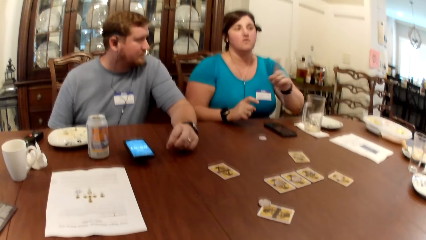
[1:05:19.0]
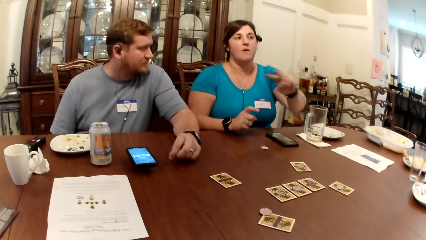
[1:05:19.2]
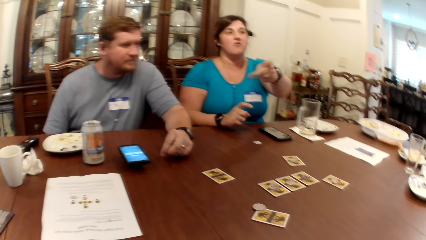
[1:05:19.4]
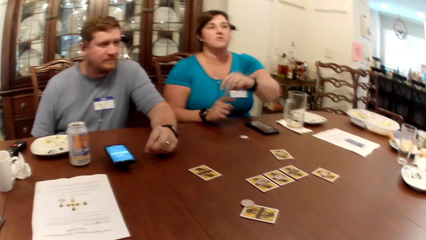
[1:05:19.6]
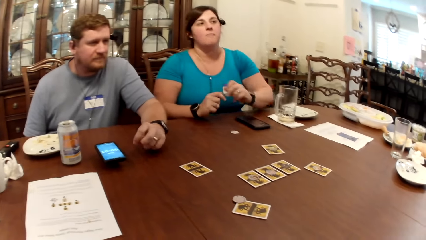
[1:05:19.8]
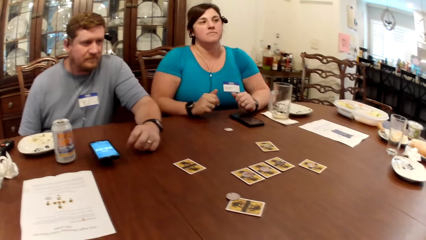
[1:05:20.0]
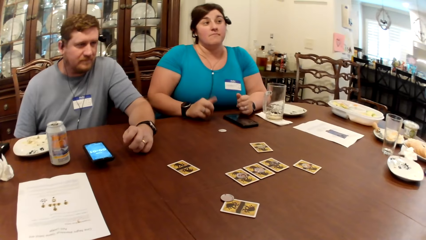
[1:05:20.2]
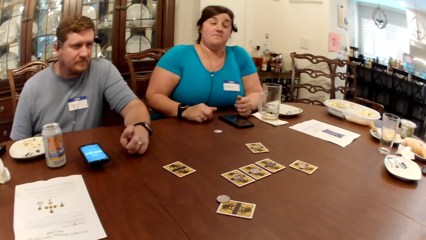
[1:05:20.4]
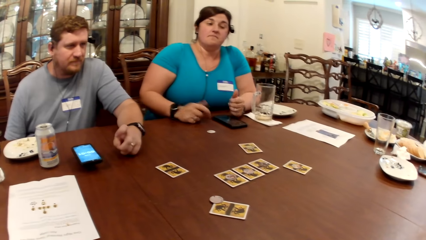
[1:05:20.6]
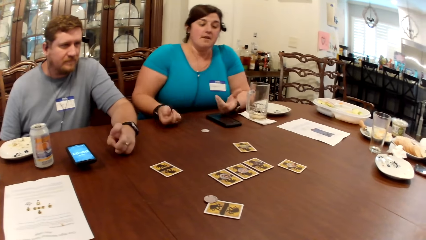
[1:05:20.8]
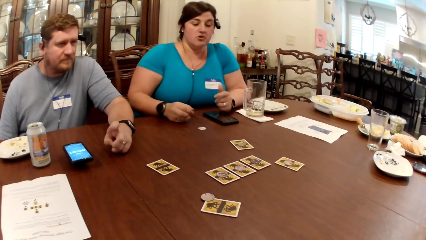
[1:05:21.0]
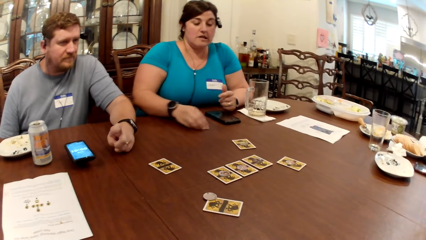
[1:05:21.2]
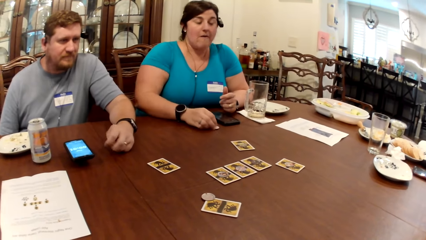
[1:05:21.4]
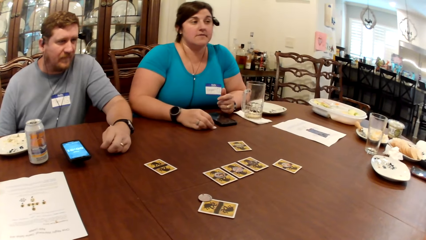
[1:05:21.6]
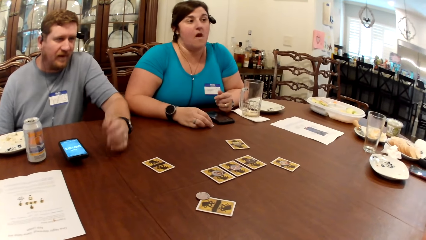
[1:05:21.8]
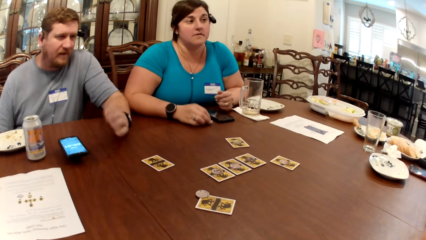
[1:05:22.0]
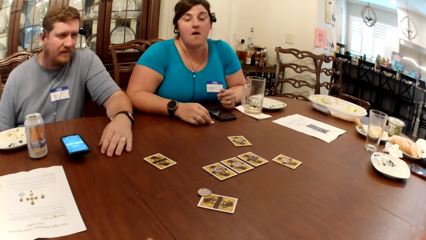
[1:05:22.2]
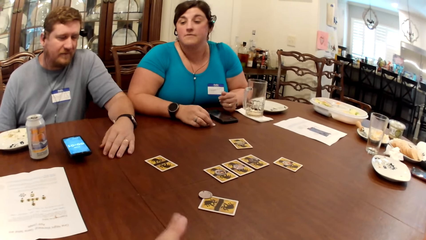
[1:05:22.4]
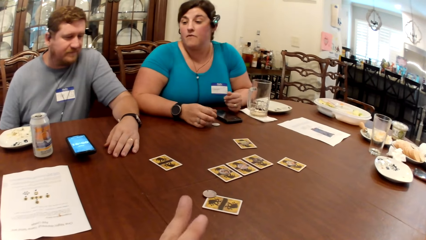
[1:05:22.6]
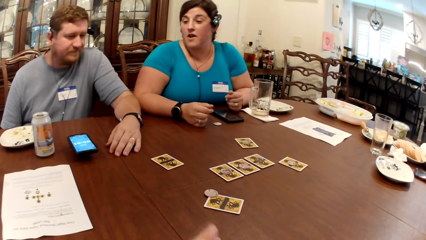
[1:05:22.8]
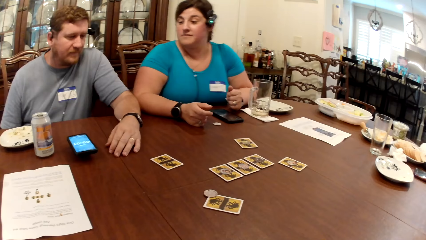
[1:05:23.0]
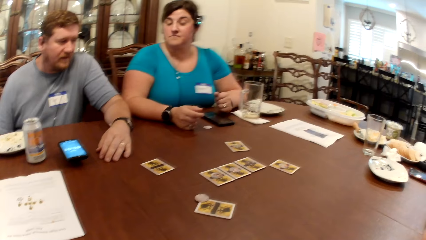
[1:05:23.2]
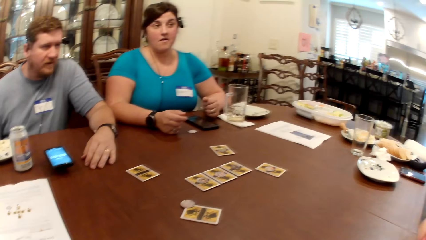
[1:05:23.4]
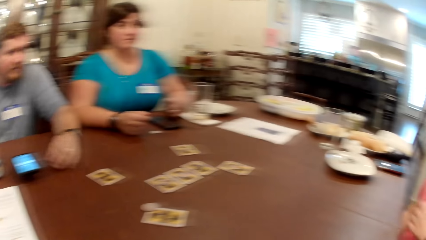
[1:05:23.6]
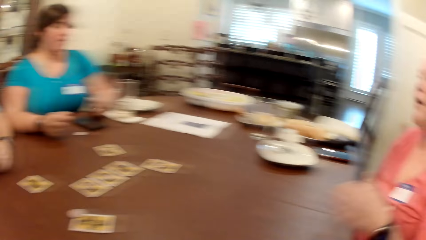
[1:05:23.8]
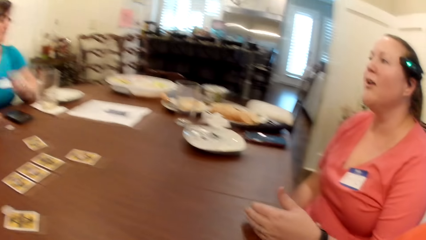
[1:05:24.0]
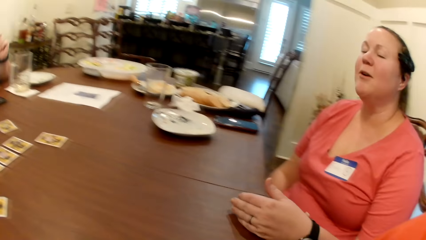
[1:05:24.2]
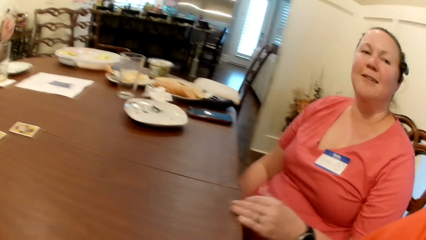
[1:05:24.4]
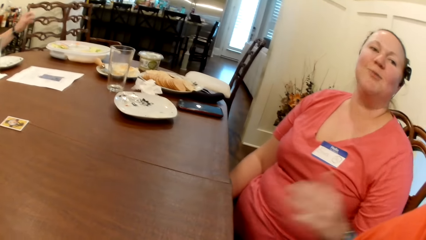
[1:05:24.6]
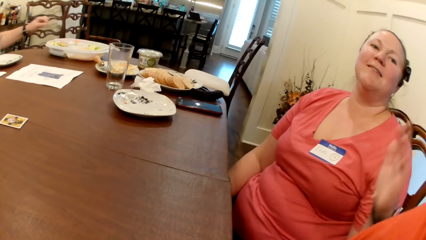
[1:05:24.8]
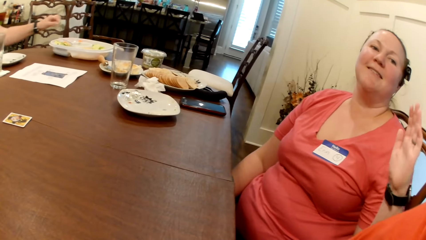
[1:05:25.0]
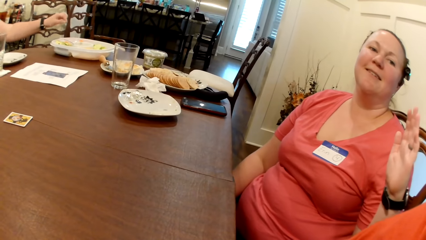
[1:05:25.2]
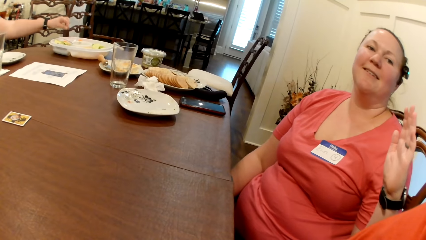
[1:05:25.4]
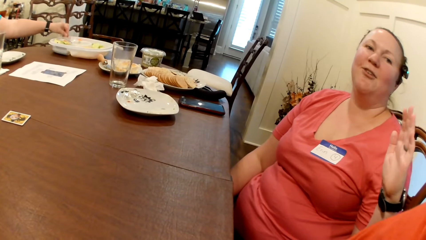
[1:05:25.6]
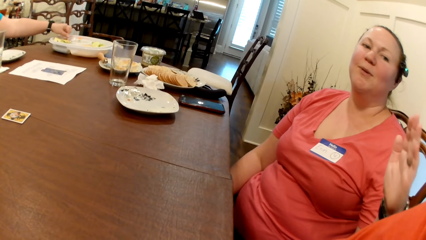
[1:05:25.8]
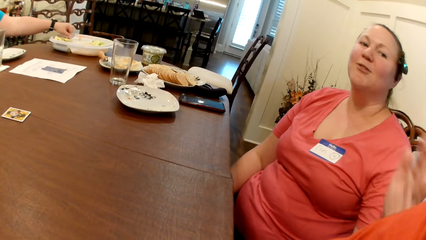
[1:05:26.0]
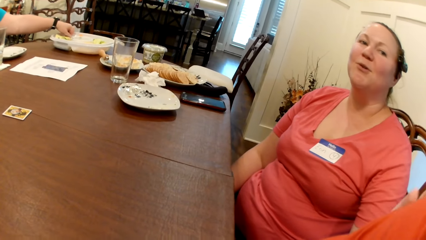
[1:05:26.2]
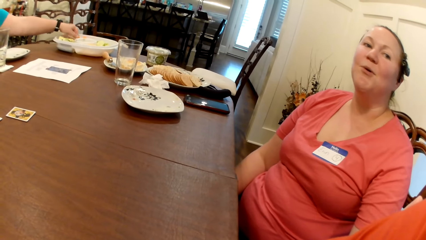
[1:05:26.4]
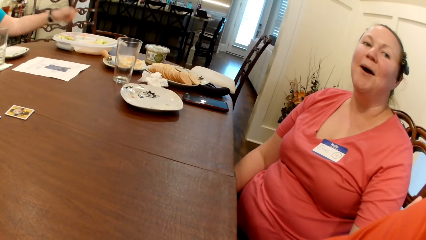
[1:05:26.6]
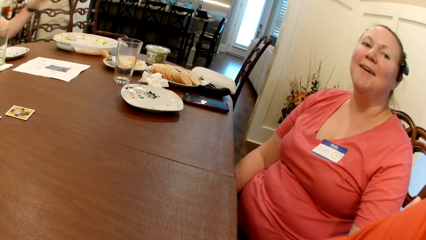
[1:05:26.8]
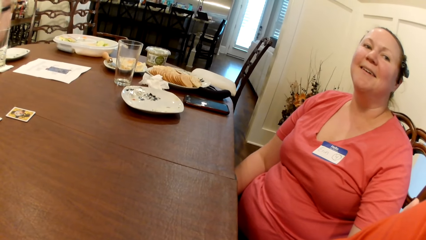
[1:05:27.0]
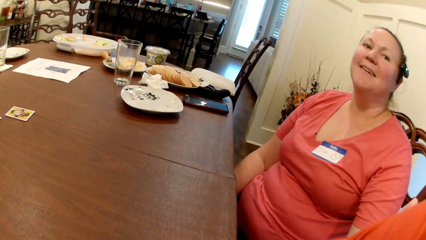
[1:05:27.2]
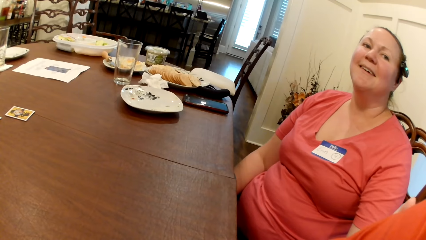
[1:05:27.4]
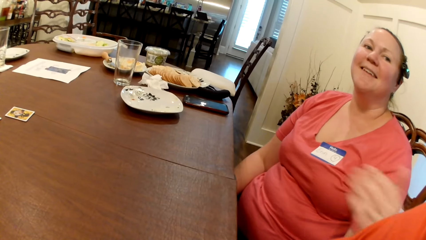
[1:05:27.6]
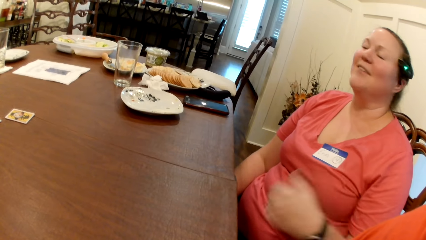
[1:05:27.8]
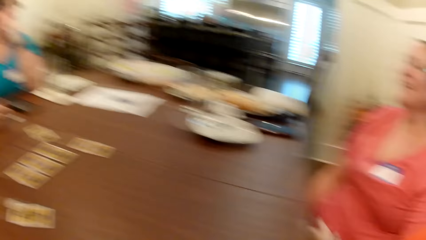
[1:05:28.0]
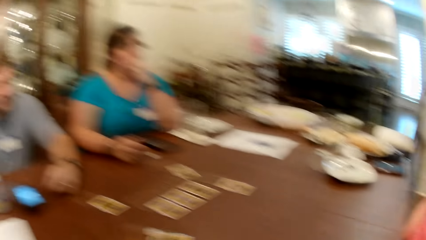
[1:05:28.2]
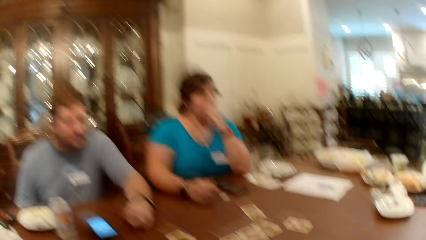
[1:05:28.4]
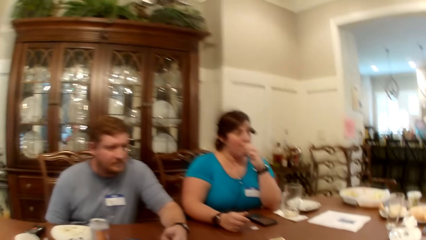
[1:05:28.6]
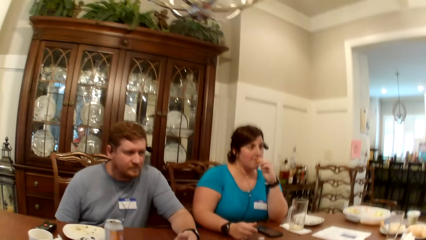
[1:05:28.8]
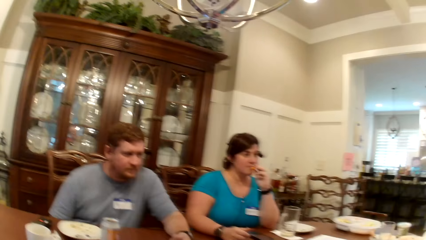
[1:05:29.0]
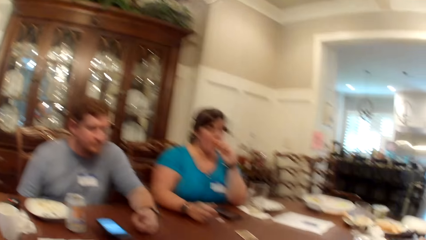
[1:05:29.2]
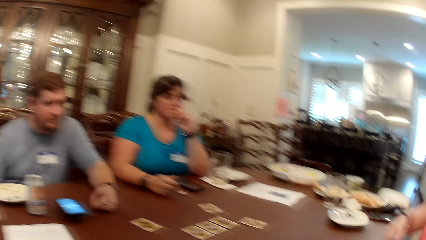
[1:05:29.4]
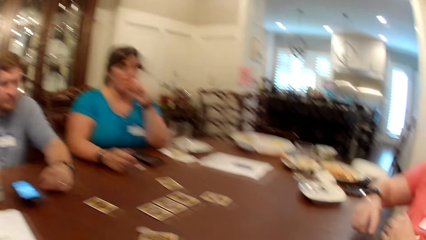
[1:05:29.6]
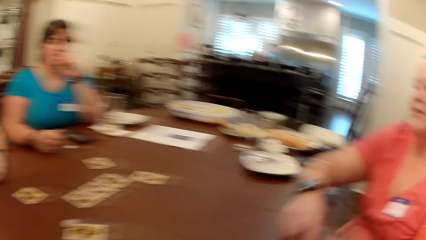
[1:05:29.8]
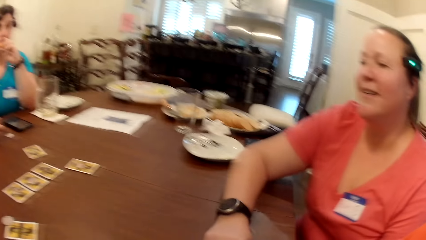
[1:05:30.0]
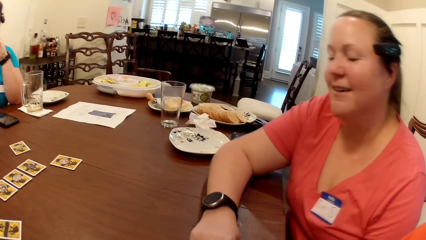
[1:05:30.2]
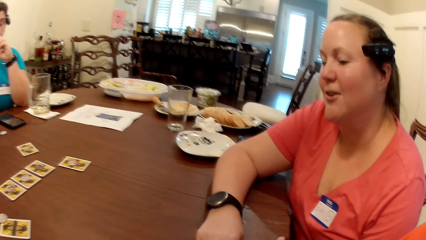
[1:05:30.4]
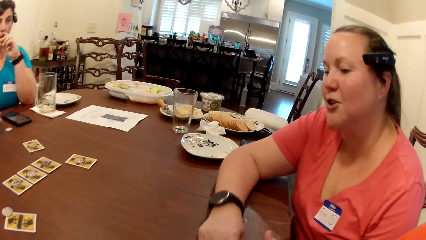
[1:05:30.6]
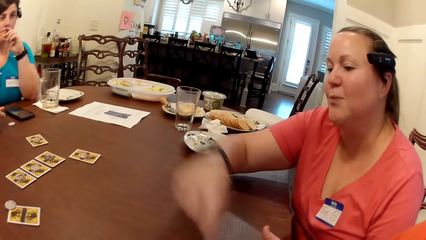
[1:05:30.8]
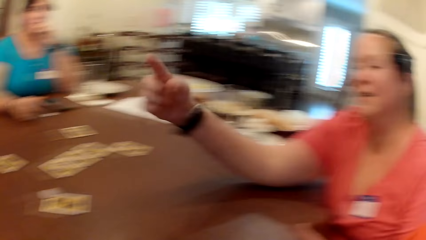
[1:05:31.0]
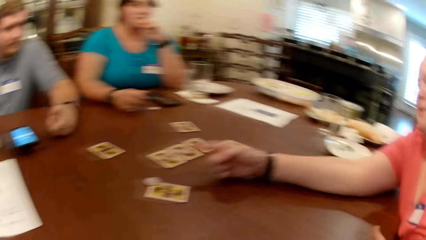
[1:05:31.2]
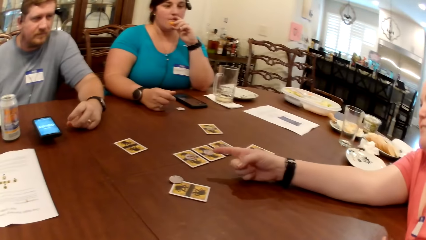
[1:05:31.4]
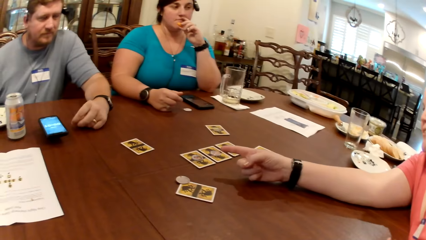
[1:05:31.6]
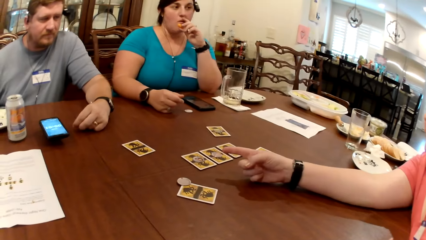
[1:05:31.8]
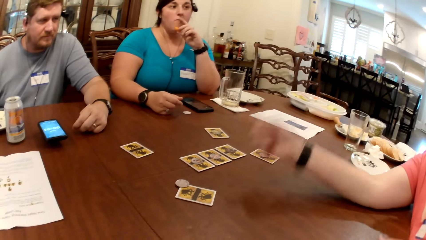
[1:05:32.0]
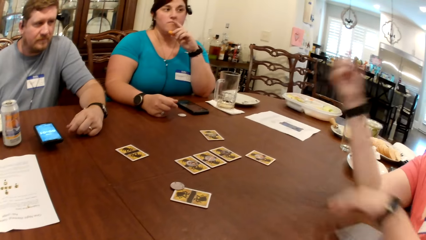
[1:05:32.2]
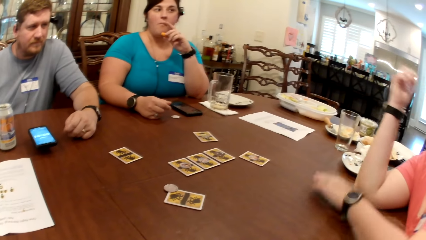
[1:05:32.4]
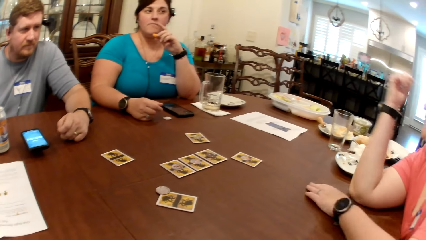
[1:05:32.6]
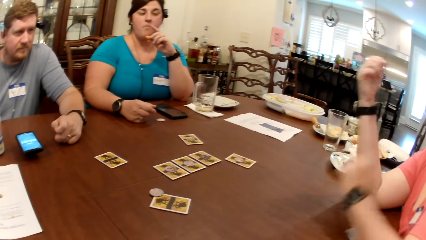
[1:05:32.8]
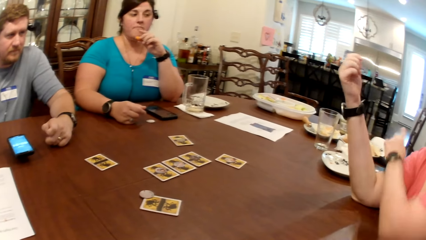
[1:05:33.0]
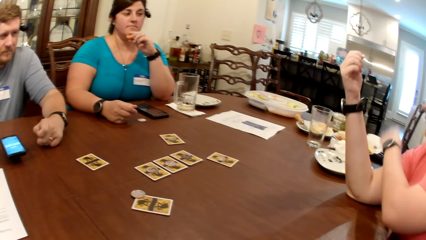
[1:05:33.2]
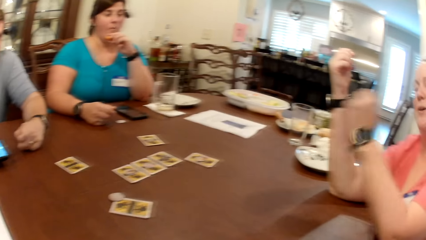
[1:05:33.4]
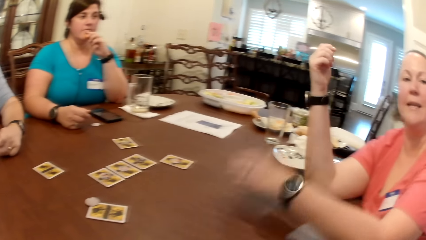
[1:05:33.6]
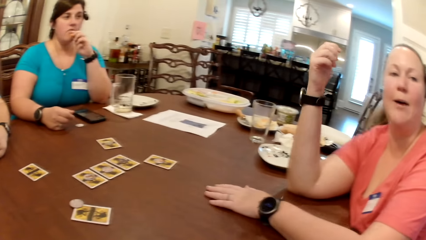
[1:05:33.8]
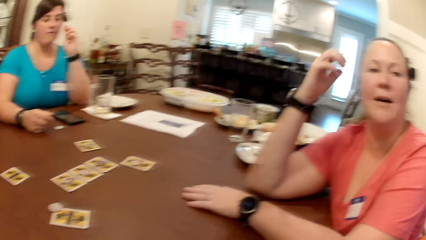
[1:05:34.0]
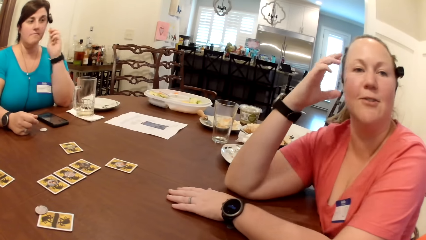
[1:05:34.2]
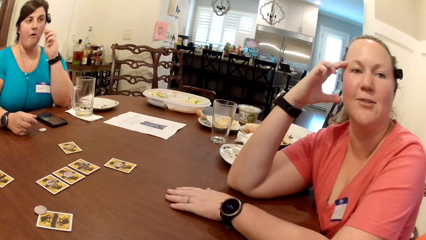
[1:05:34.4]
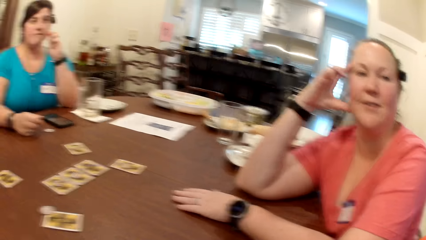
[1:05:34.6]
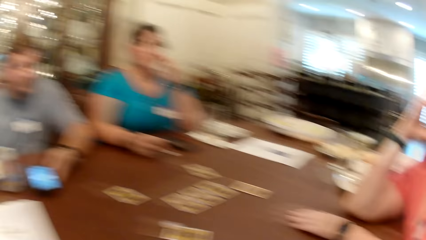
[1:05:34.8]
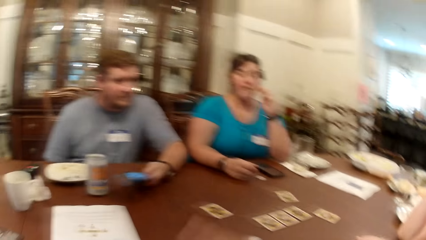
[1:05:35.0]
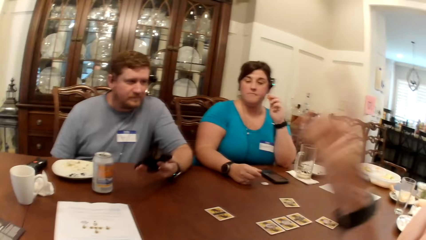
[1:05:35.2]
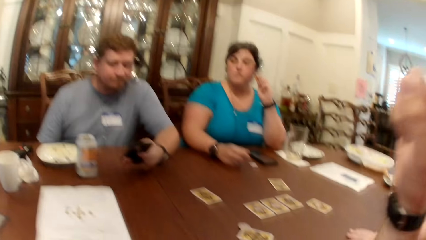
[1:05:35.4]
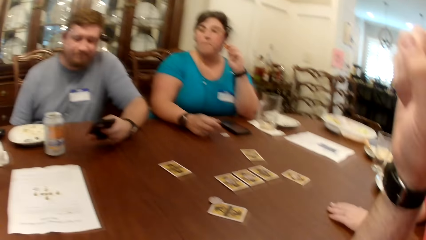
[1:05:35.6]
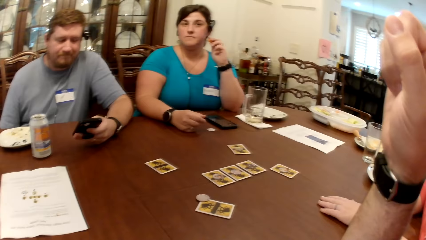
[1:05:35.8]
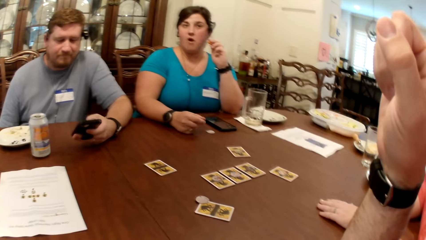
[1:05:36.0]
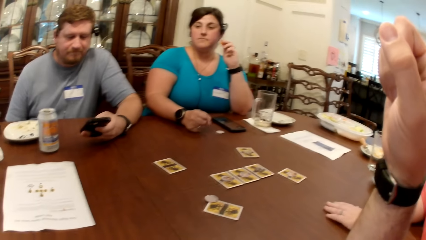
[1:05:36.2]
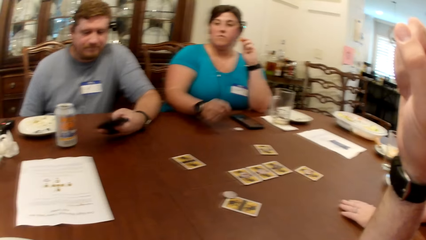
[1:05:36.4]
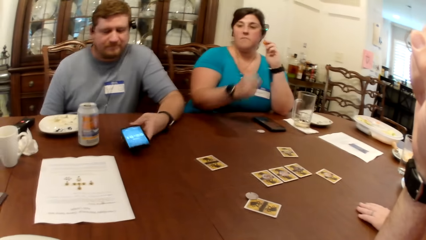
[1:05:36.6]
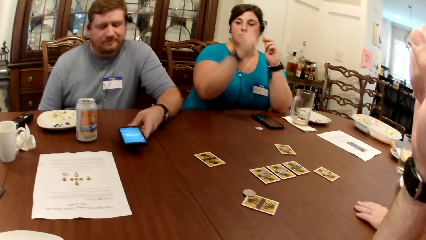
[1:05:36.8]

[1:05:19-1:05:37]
The woman moves the token on the table with her right hand. The camera wearer looks at another woman. The other woman talks to the camera wearer. The first woman takes a cracker from the bowl on the table with her left hand. She eats the cracker in her left hand. Another woman touches her head with her right hand. The man takes the phone from the table with his left hand. He interacts with the phone in his left hand with his left thumb. He puts the phone in his left hand on the table.
